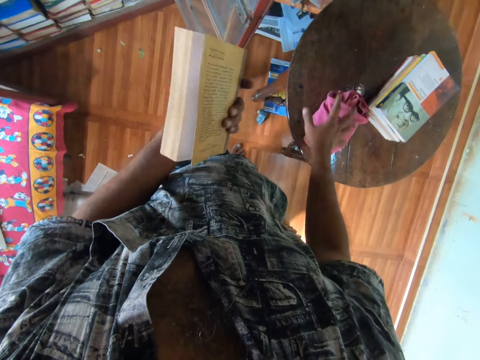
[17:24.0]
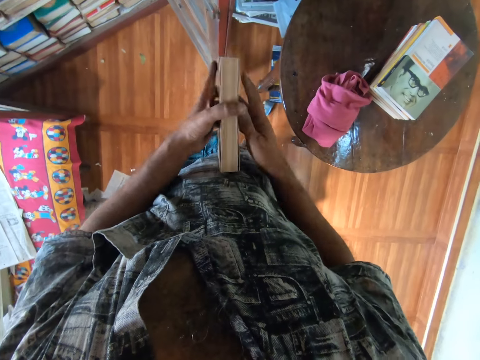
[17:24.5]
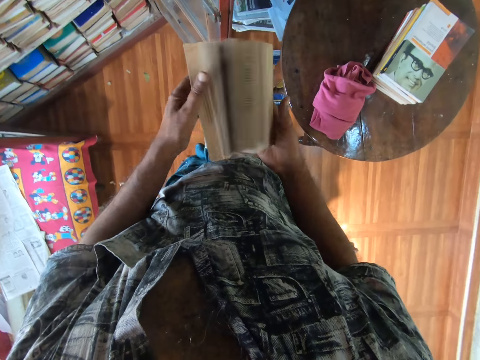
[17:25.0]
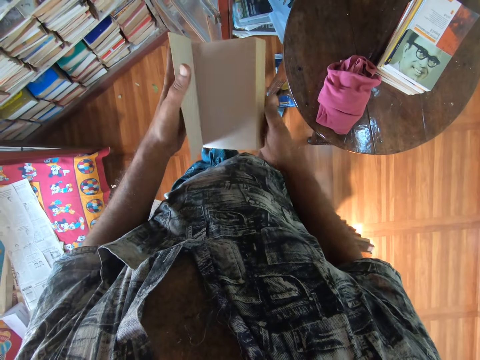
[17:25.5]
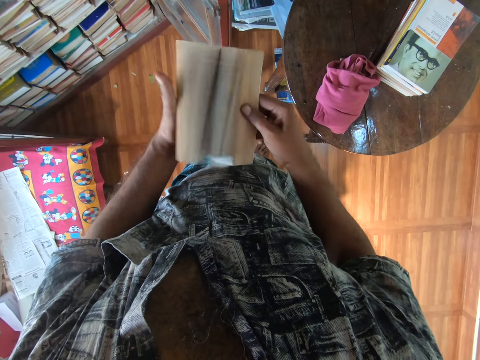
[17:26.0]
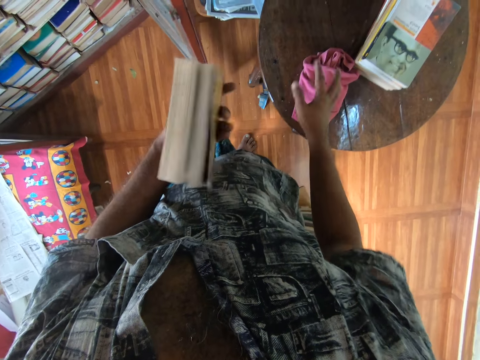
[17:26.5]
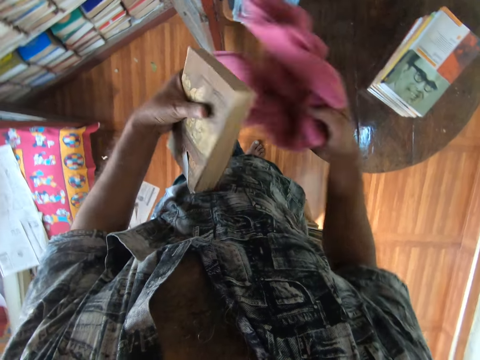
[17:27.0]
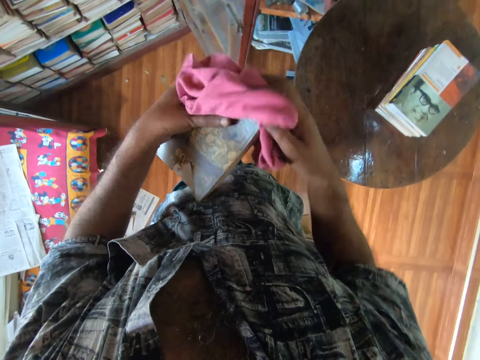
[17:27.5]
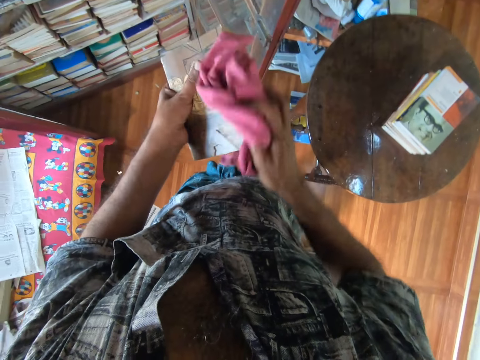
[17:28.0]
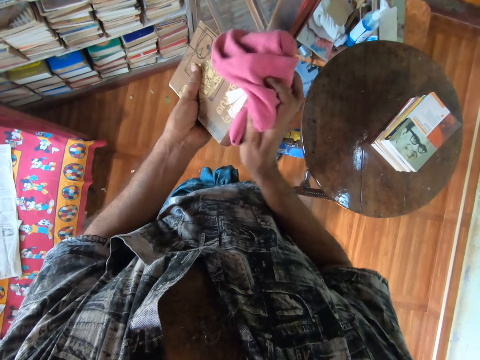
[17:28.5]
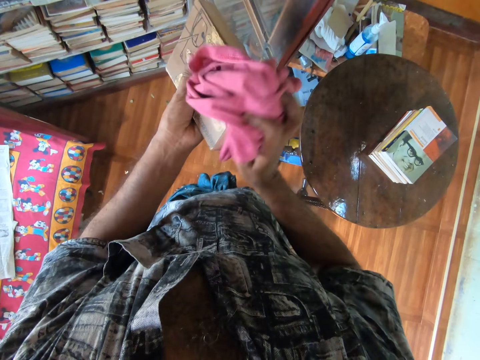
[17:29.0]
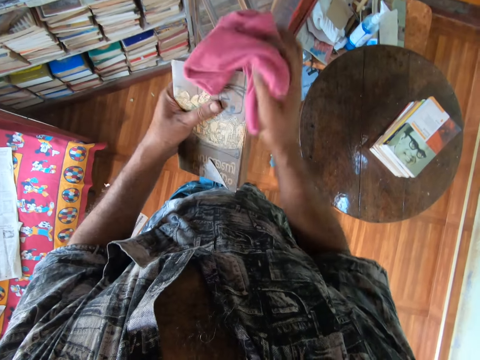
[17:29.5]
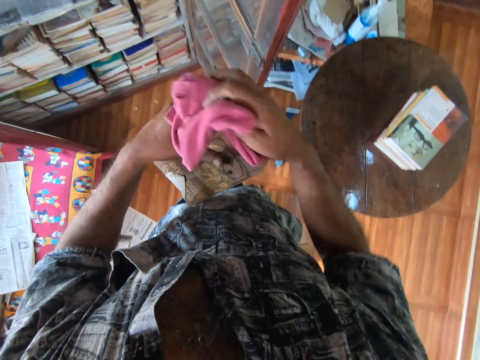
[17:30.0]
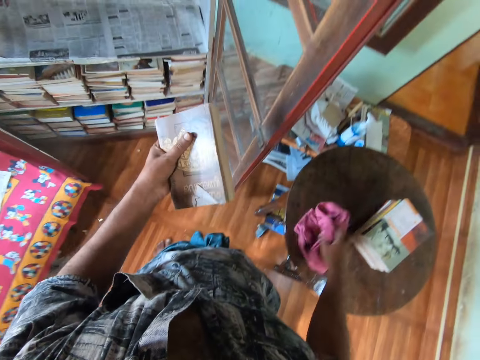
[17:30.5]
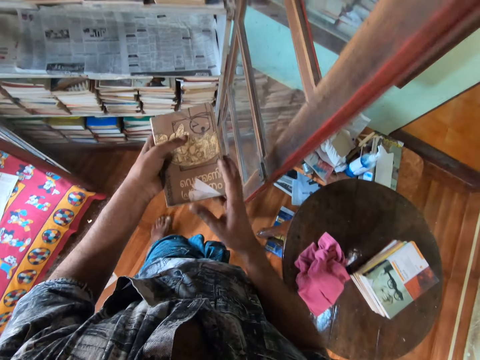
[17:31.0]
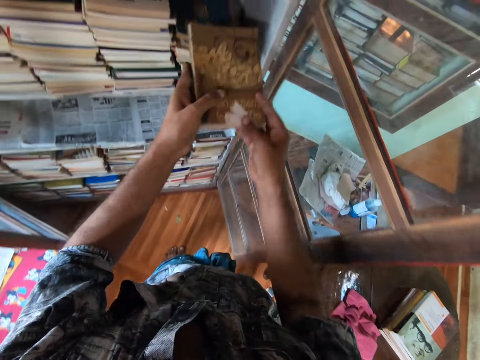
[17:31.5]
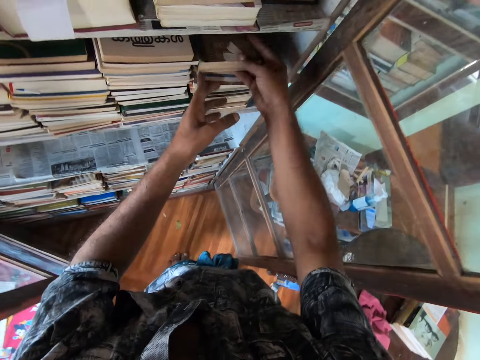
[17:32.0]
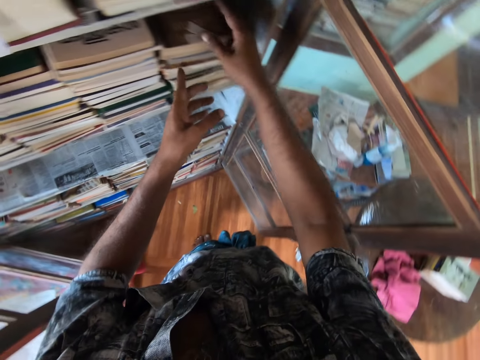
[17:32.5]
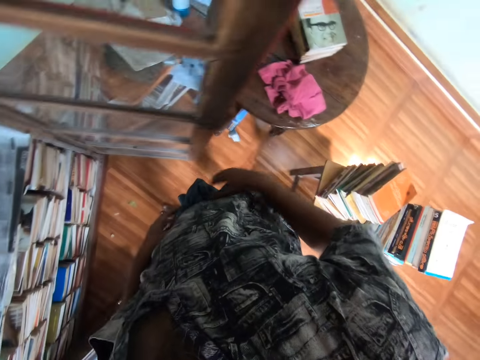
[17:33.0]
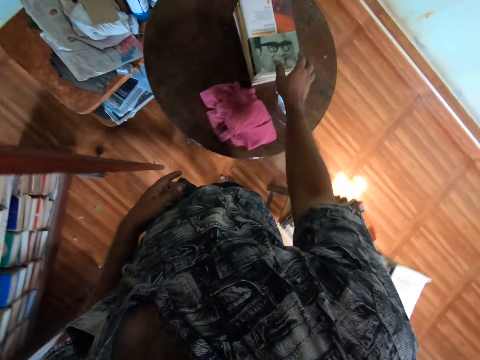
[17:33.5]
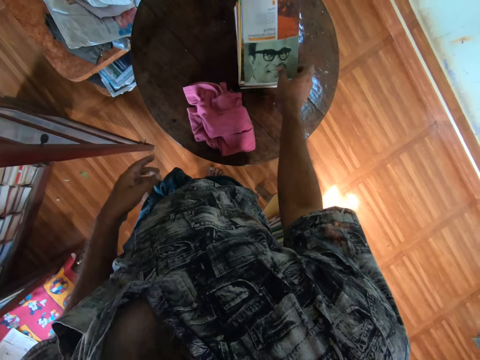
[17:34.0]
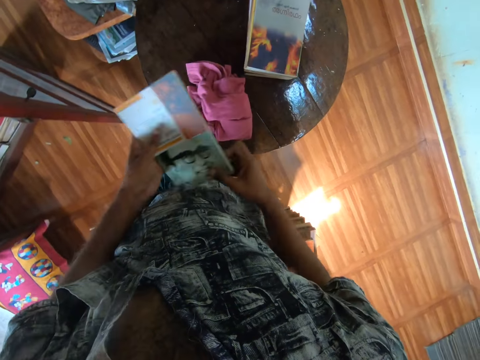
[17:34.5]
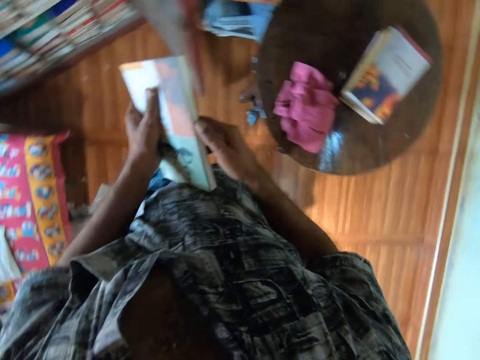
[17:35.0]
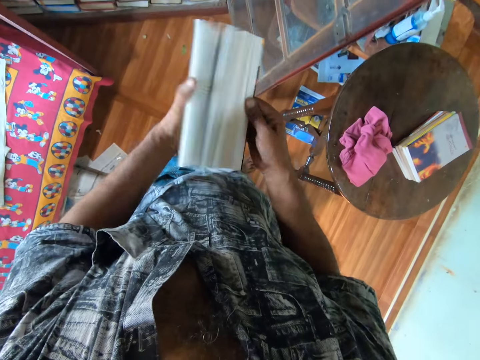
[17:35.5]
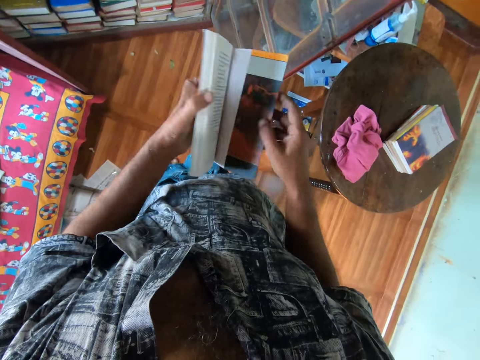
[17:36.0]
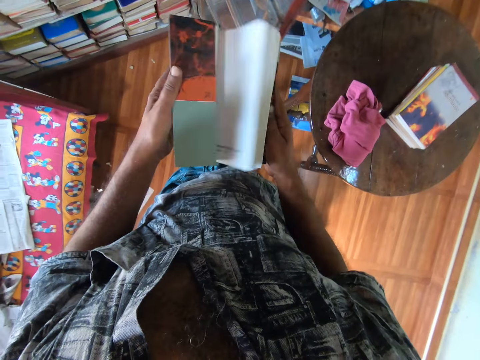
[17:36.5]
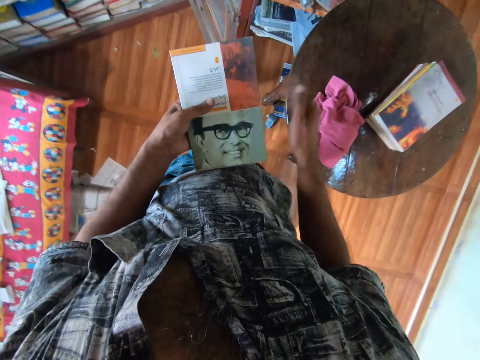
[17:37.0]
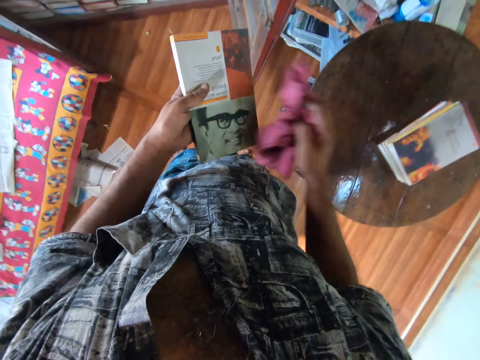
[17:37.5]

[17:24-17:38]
The camera wearer picks up a towel from the table. They wipe a book with the towel and put the towel on the table. They put the book in the bookshelf. They pick up a book from the table. They peruse the book. They open the book with both hands. They pick up the towel from the table.
